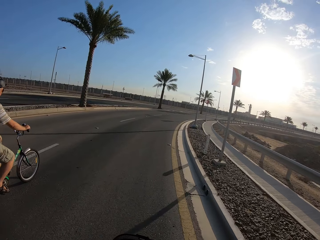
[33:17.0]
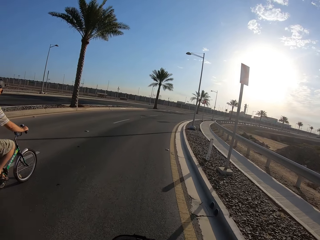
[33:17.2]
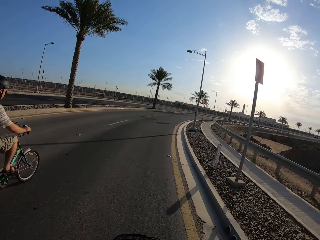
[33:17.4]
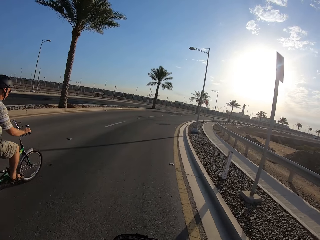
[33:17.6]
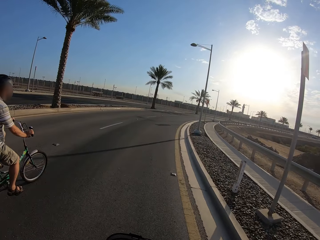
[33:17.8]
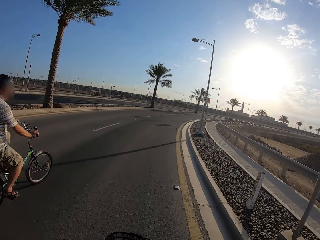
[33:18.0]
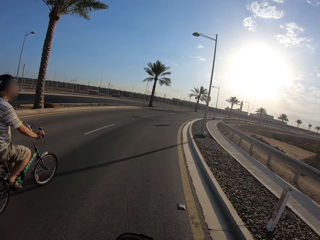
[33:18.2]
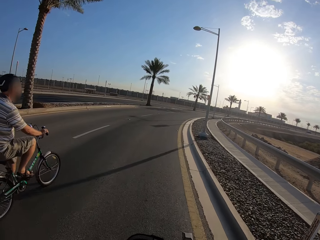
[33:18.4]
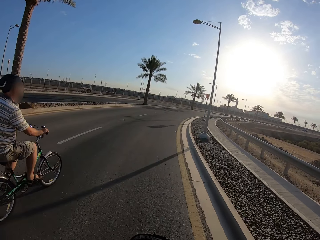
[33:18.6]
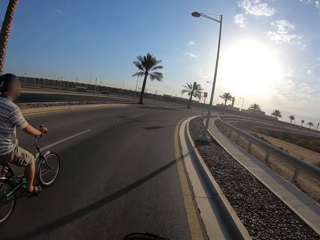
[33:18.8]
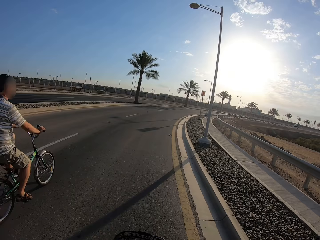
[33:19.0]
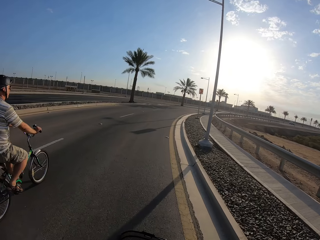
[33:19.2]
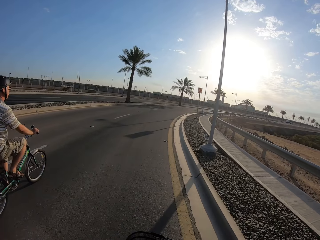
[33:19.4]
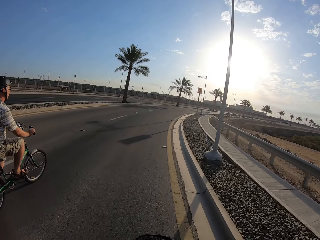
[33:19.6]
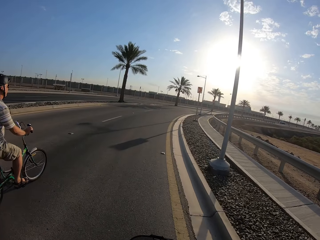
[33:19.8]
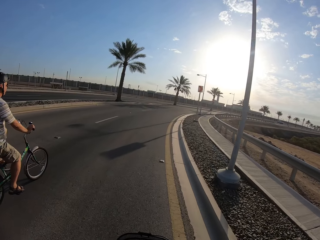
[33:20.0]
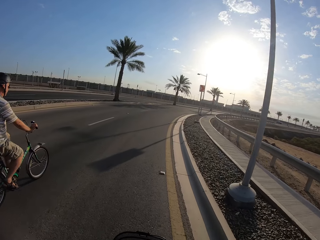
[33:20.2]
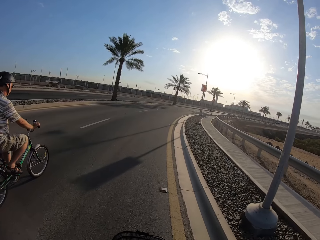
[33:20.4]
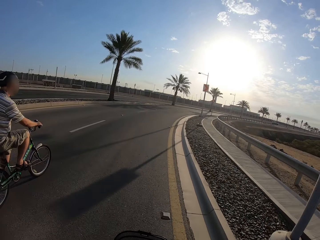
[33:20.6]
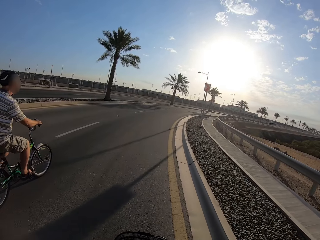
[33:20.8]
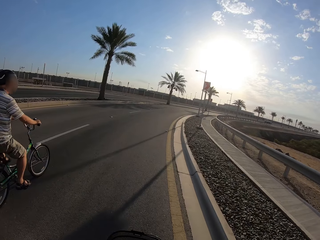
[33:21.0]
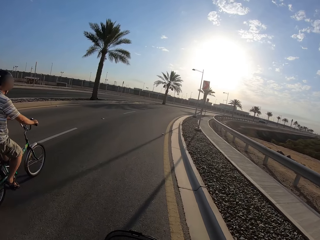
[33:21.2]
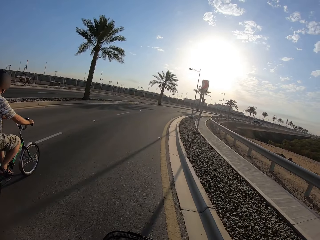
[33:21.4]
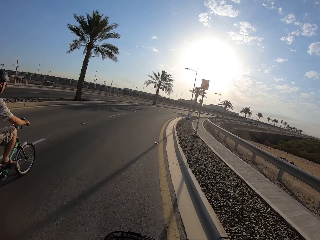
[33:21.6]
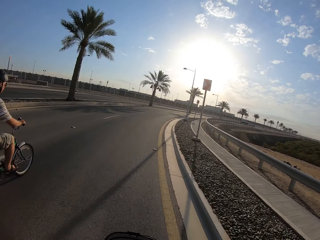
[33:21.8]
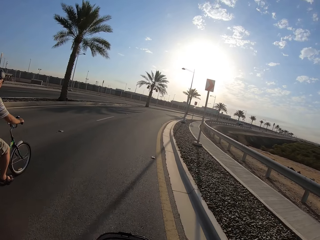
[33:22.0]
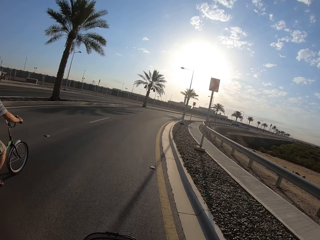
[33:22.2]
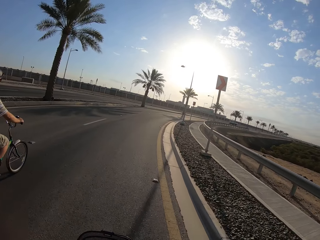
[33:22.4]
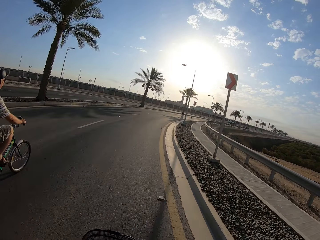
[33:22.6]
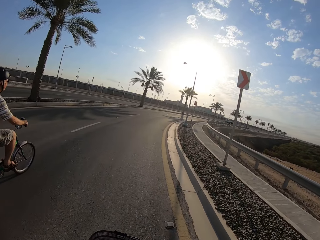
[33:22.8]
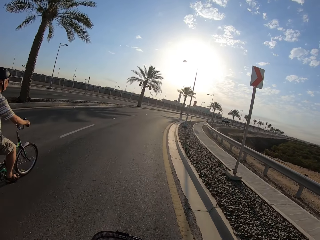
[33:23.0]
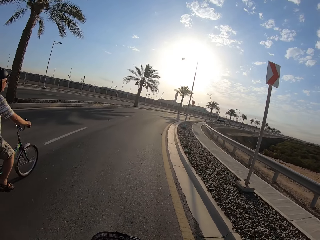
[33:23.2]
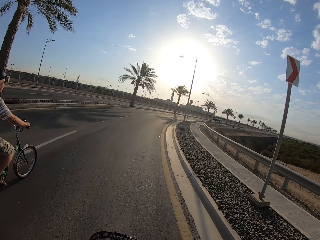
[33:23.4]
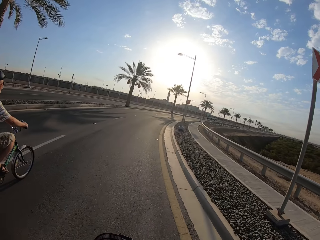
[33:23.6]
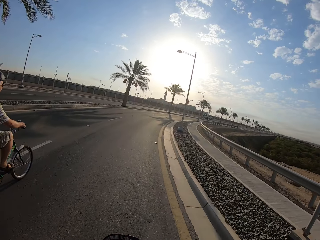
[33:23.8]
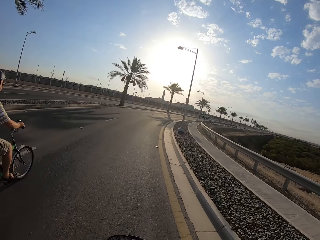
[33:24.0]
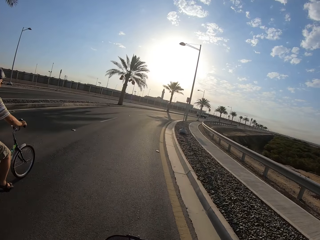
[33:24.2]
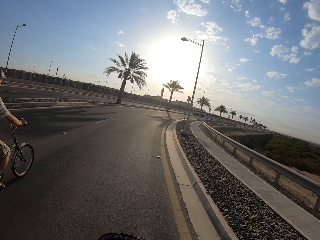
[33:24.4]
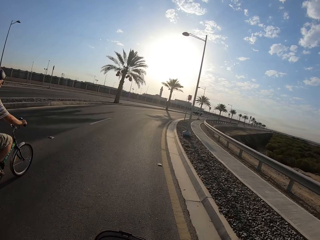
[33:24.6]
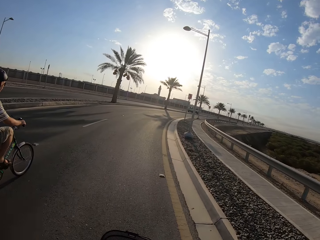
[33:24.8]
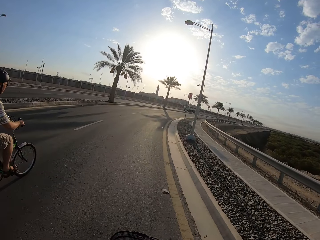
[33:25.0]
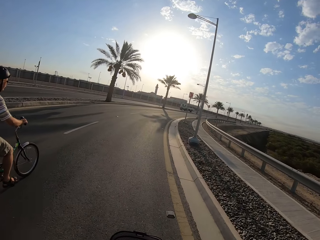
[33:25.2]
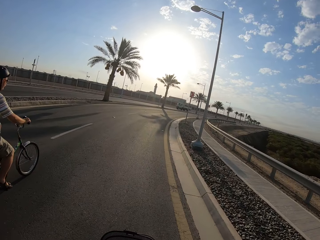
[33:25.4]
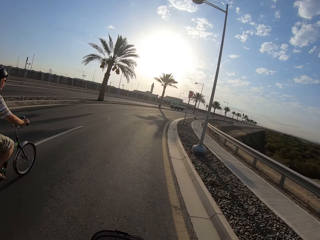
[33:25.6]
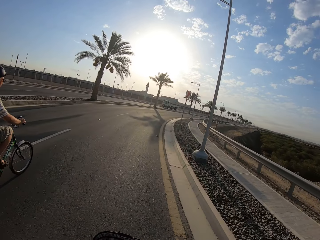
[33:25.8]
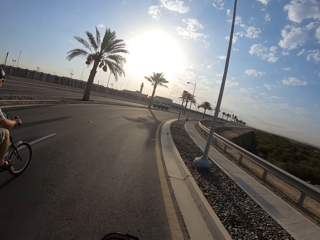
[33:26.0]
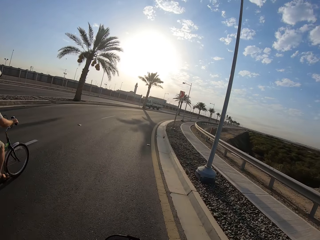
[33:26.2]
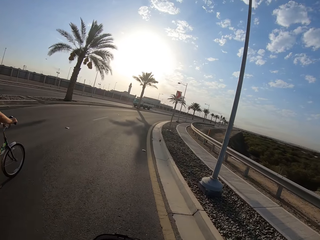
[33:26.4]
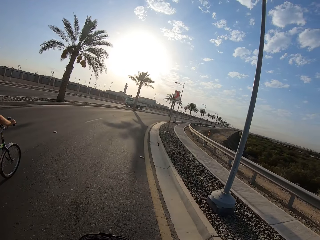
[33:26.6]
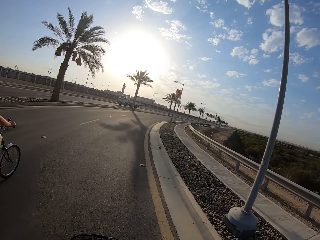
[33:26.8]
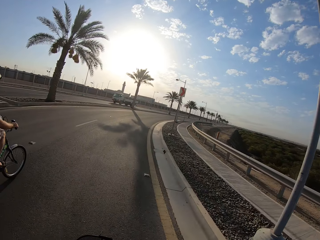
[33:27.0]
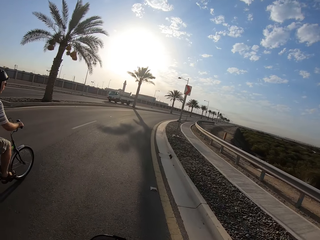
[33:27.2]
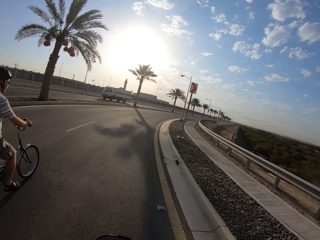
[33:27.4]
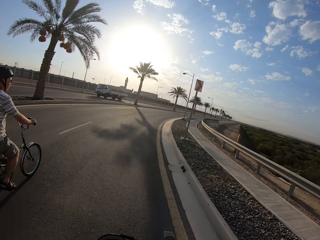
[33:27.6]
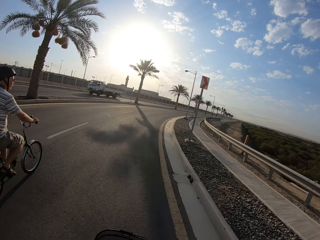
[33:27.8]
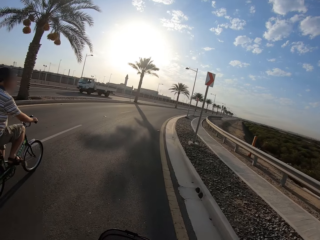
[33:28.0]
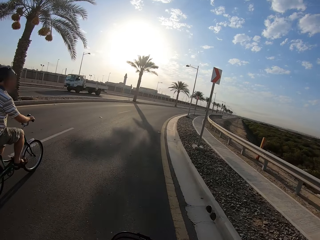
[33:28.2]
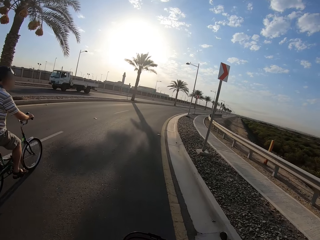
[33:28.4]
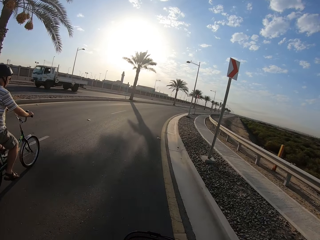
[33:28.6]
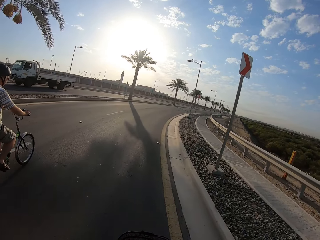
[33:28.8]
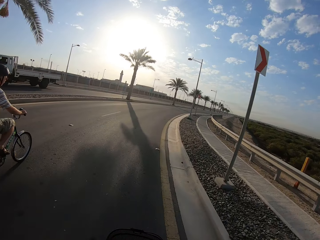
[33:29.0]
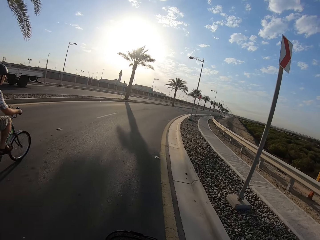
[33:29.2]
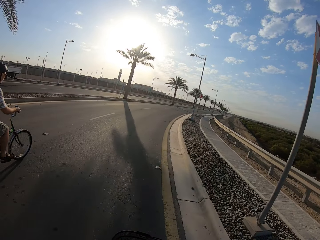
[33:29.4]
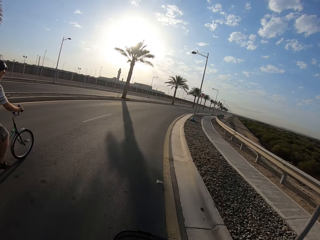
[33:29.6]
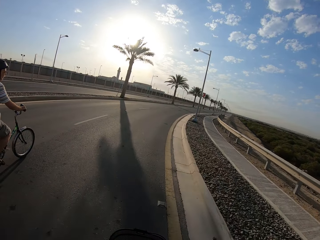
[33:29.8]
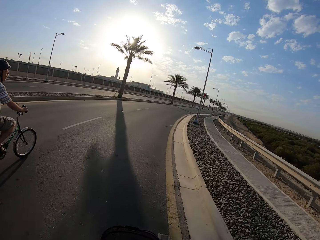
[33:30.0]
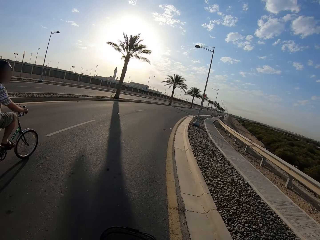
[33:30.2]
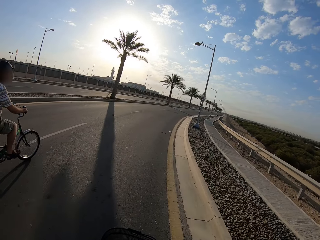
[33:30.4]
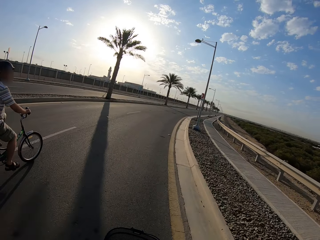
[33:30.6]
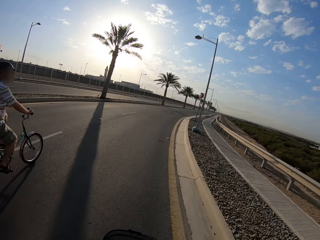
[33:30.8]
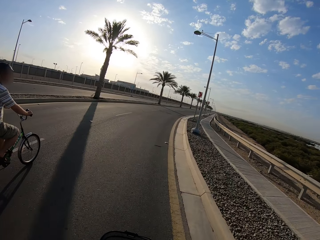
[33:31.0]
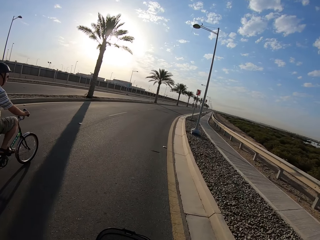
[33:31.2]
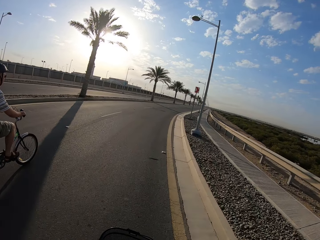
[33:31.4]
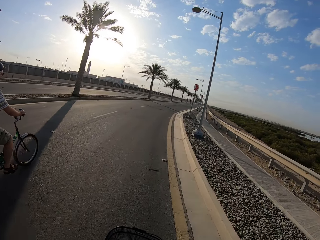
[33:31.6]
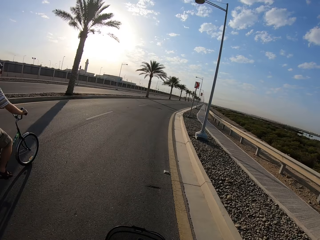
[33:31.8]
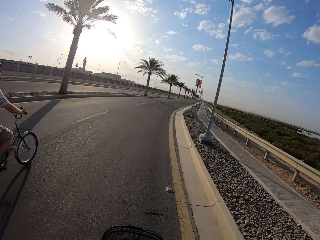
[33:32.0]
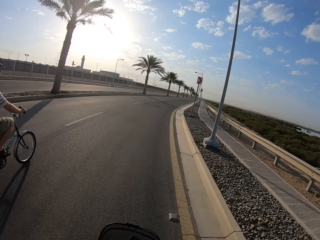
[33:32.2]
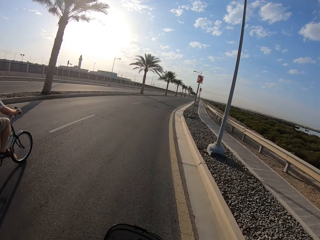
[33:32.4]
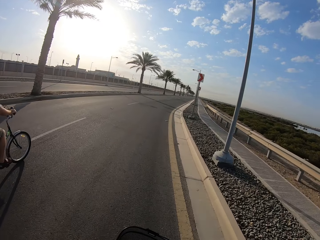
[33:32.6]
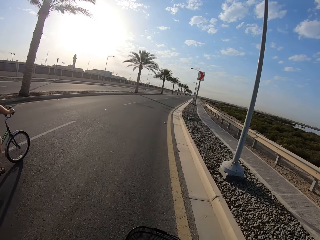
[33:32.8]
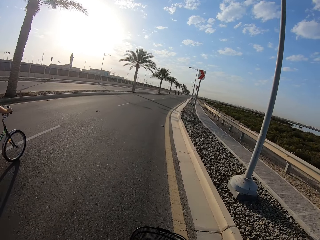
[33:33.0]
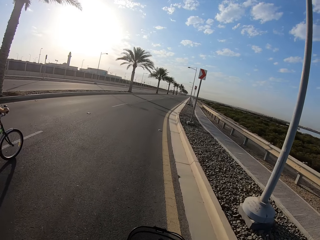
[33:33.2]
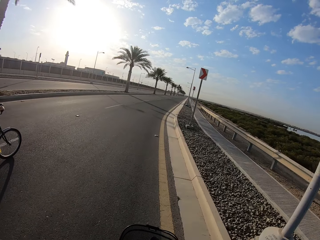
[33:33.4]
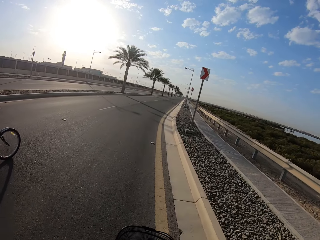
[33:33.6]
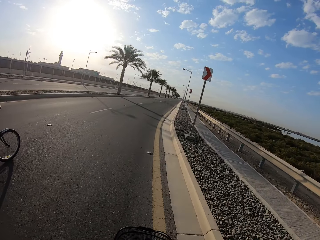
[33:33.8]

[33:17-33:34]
Someone is left behind. A white van drives past the camera wearer.

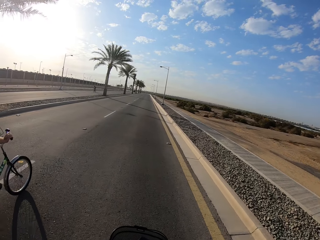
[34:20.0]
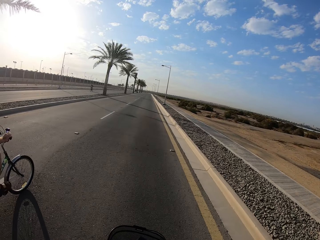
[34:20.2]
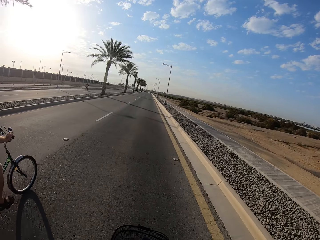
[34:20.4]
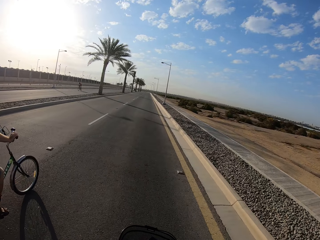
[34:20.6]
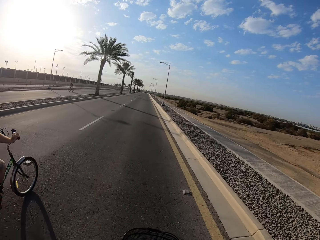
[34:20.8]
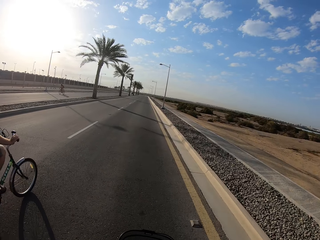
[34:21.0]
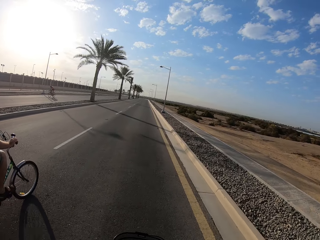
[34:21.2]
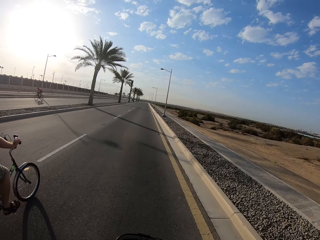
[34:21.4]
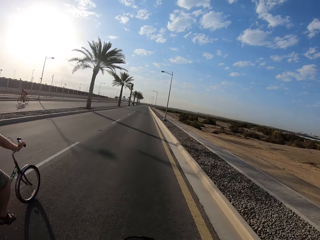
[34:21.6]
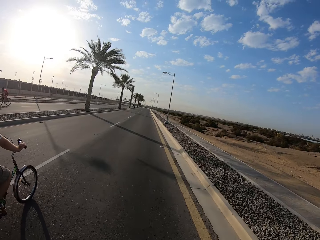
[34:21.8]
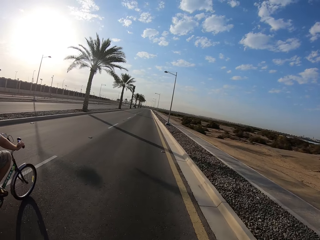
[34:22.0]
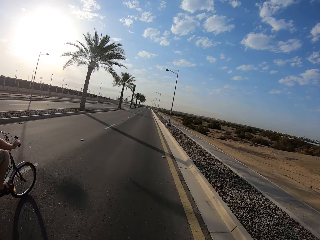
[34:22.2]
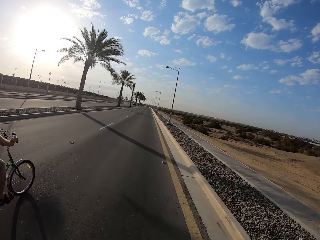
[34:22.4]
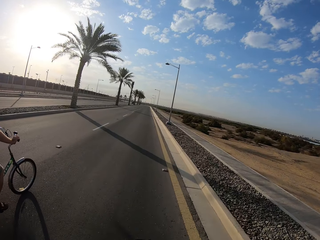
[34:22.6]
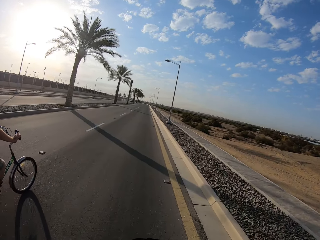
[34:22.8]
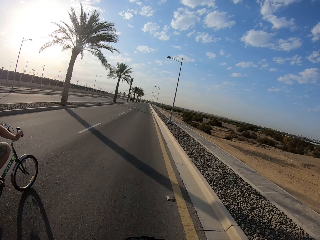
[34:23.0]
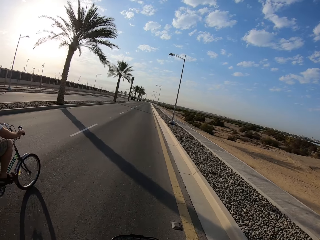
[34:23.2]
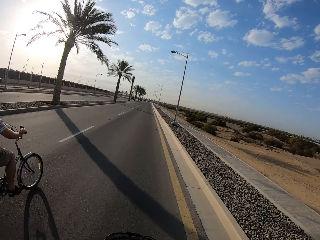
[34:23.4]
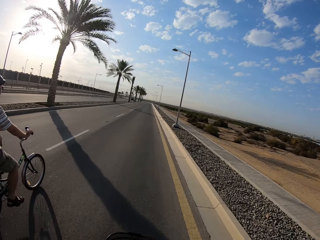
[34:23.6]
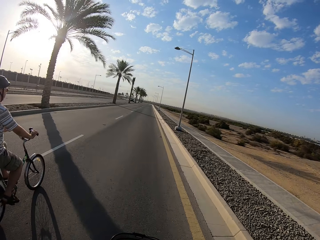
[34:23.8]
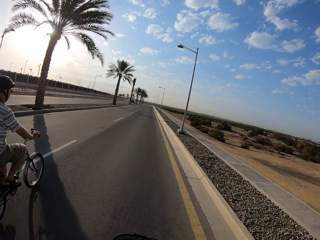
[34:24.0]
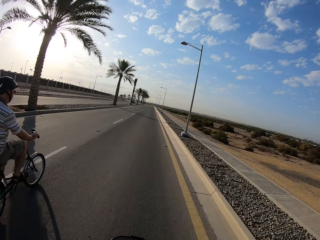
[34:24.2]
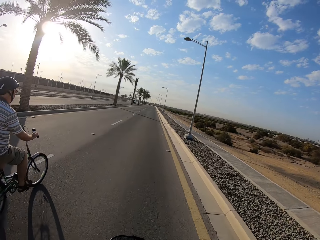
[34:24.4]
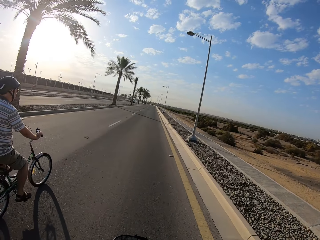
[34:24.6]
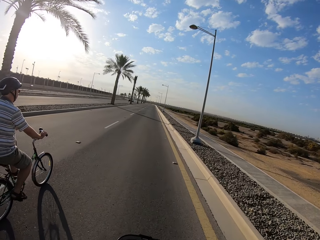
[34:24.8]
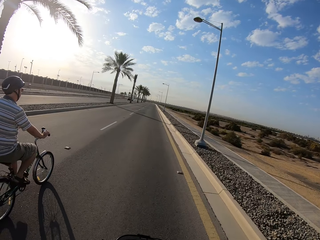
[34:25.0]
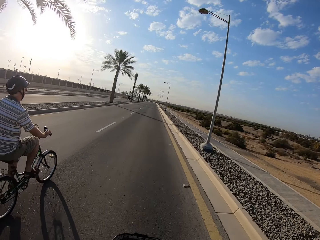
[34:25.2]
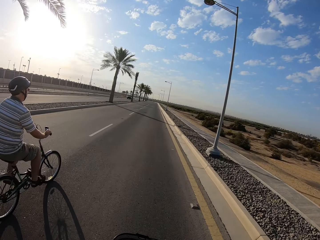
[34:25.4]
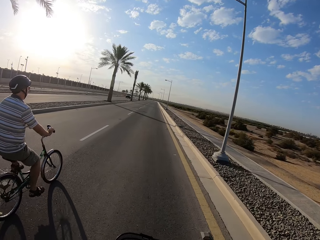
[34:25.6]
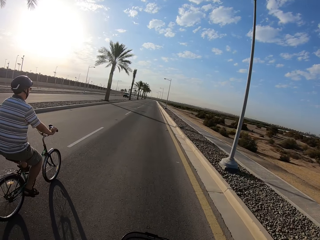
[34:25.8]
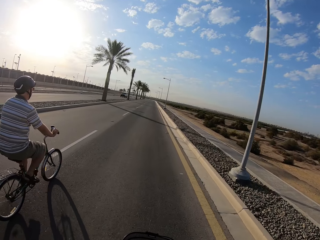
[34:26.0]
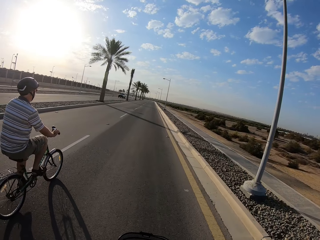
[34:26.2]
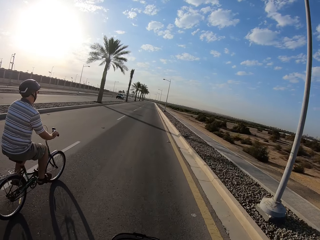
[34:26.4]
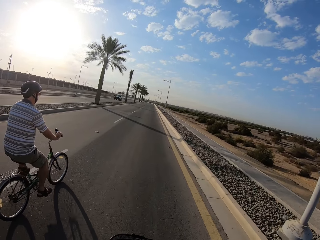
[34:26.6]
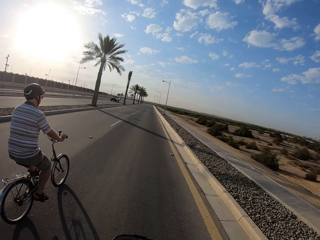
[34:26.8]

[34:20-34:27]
The cyclist cycles past the camera wearer.
